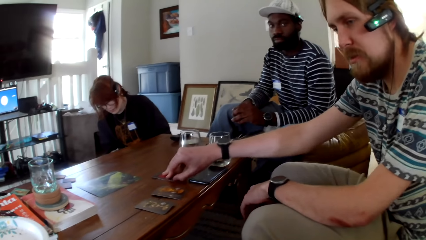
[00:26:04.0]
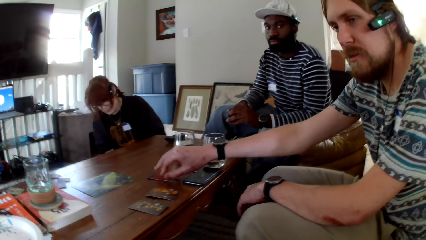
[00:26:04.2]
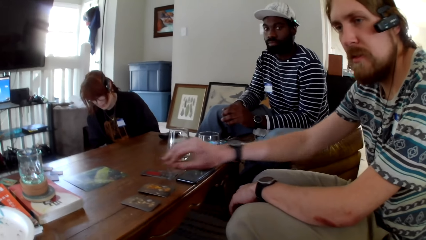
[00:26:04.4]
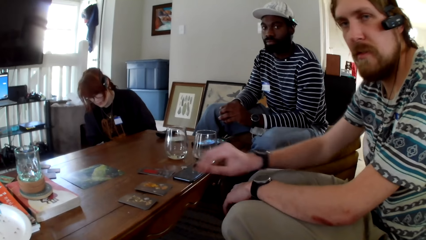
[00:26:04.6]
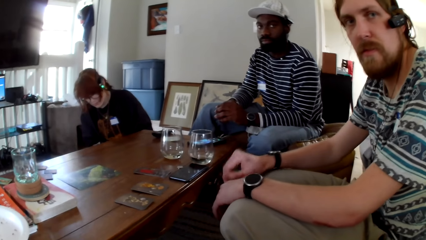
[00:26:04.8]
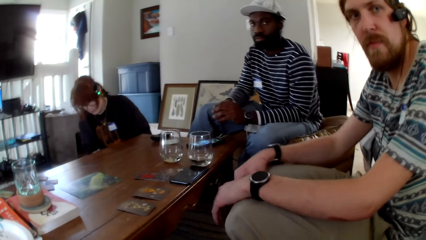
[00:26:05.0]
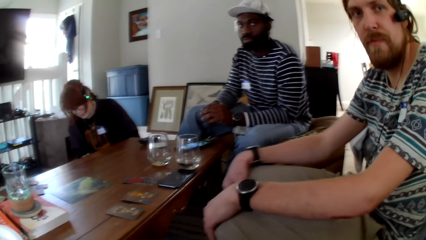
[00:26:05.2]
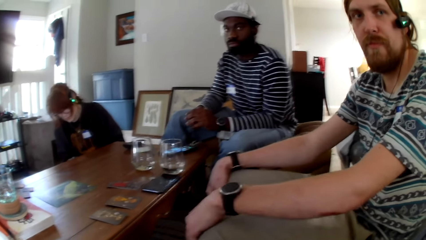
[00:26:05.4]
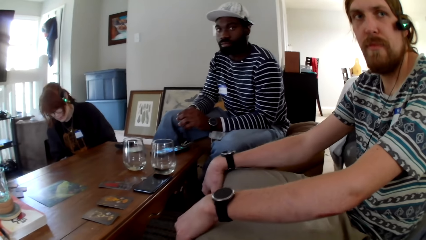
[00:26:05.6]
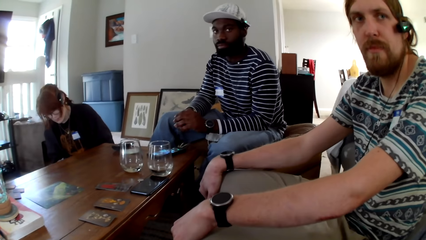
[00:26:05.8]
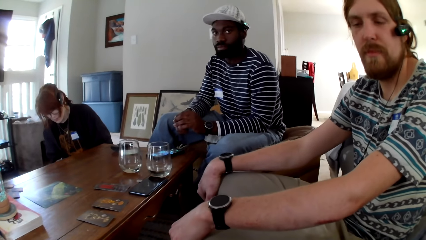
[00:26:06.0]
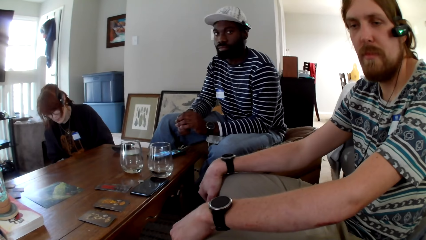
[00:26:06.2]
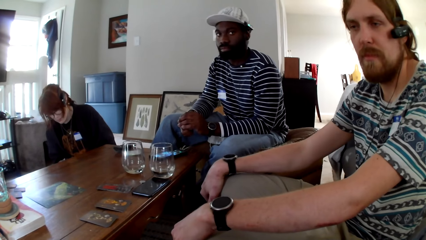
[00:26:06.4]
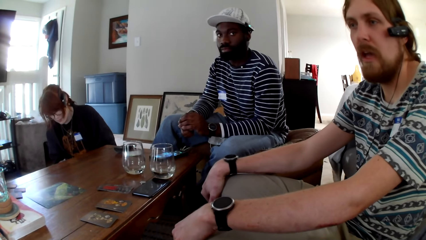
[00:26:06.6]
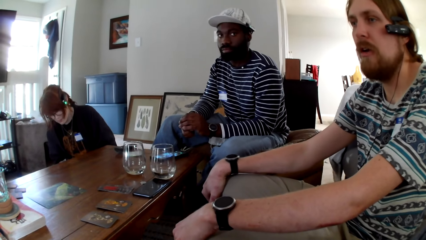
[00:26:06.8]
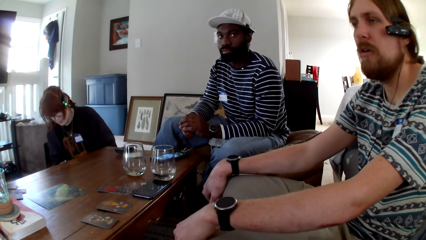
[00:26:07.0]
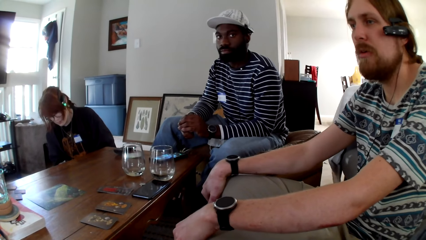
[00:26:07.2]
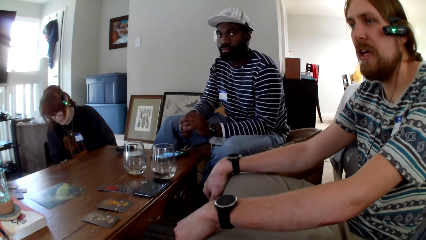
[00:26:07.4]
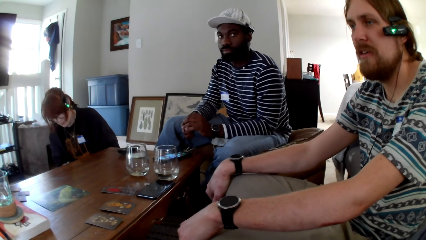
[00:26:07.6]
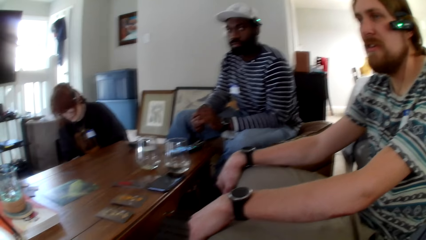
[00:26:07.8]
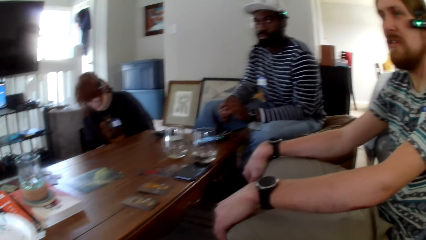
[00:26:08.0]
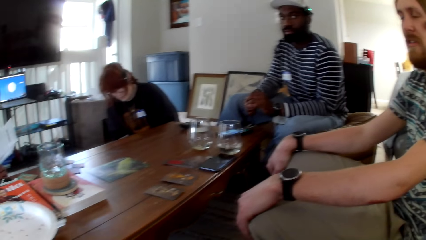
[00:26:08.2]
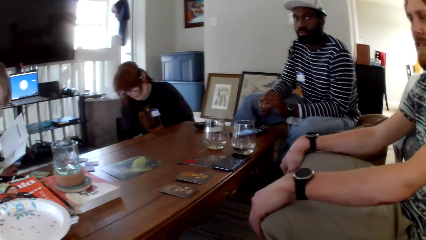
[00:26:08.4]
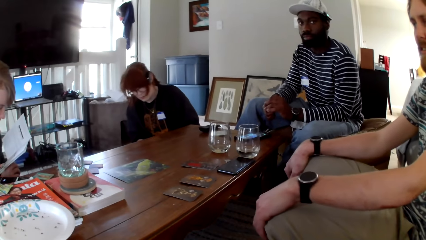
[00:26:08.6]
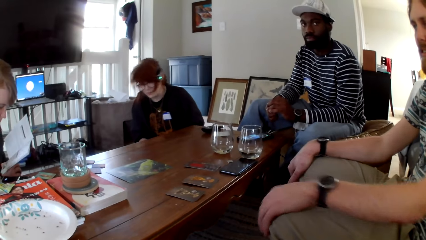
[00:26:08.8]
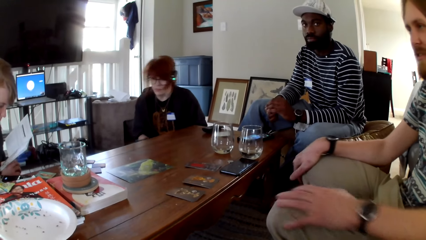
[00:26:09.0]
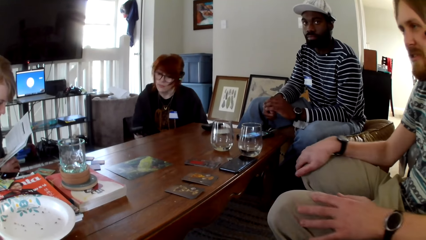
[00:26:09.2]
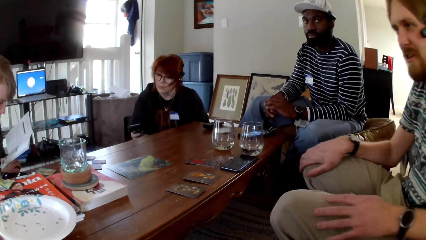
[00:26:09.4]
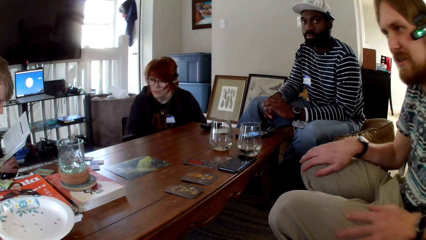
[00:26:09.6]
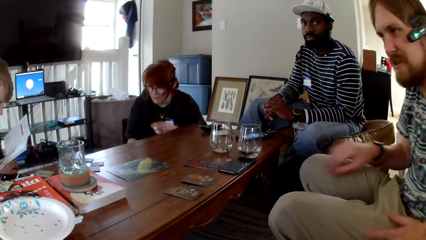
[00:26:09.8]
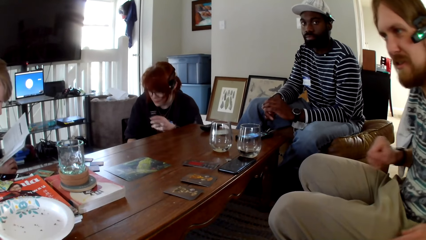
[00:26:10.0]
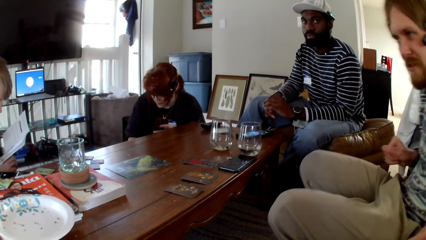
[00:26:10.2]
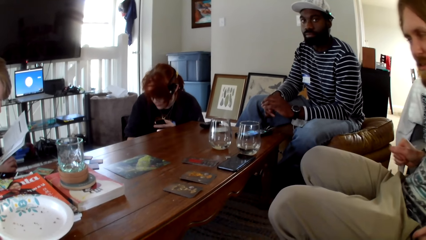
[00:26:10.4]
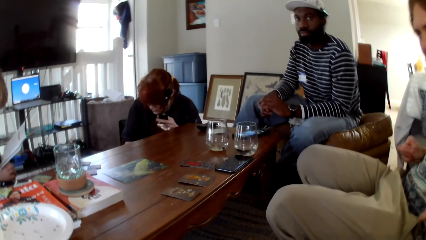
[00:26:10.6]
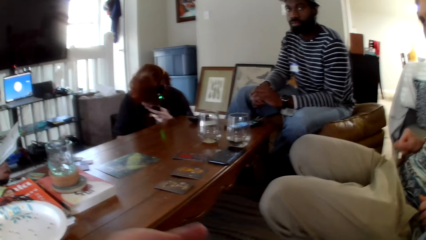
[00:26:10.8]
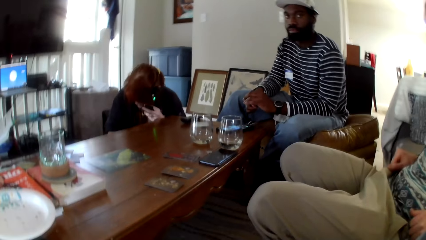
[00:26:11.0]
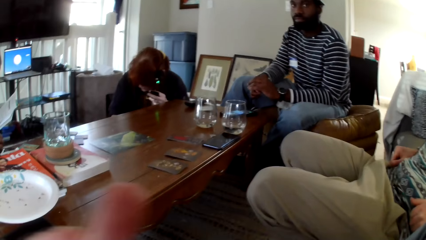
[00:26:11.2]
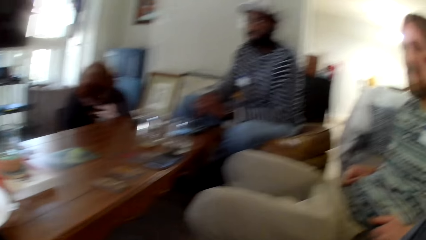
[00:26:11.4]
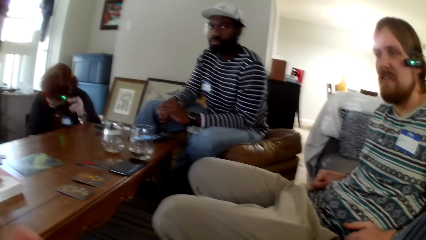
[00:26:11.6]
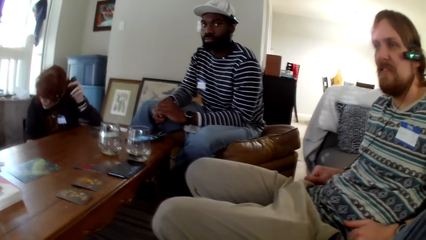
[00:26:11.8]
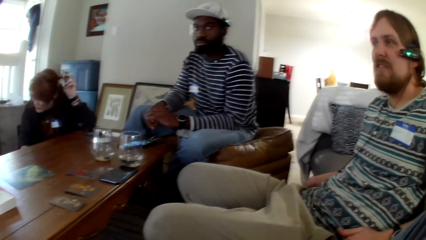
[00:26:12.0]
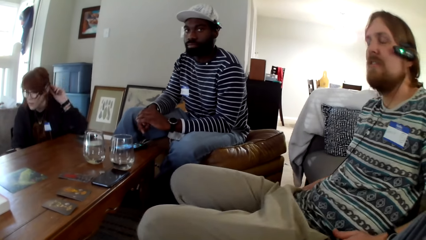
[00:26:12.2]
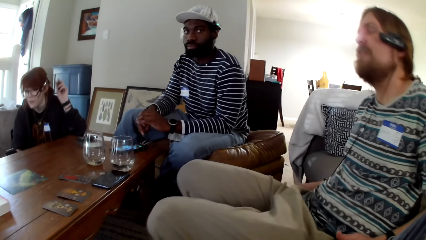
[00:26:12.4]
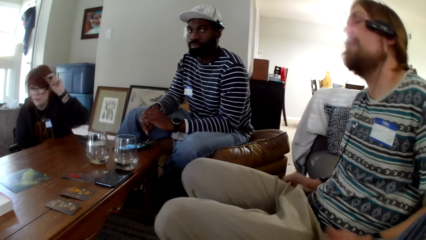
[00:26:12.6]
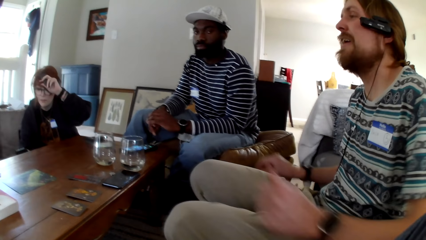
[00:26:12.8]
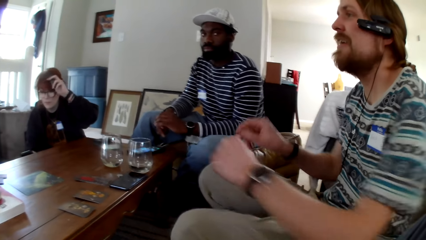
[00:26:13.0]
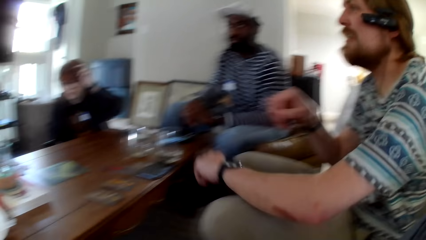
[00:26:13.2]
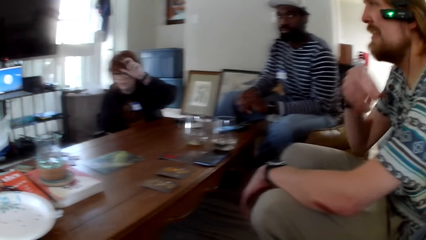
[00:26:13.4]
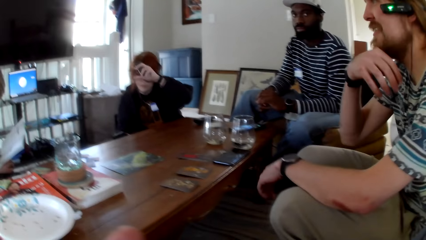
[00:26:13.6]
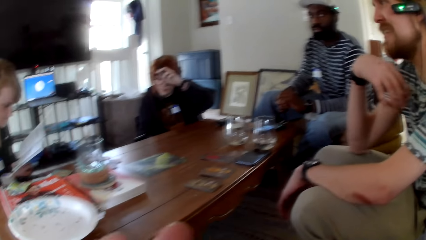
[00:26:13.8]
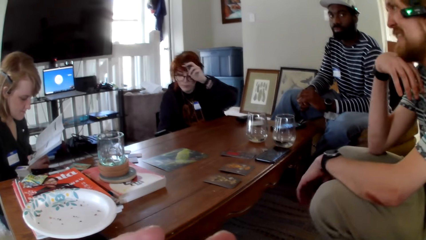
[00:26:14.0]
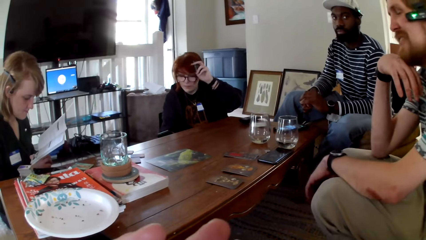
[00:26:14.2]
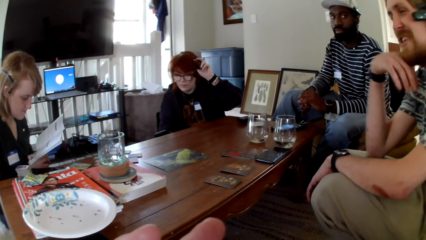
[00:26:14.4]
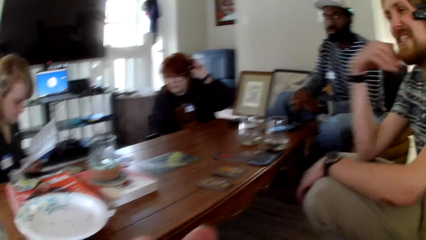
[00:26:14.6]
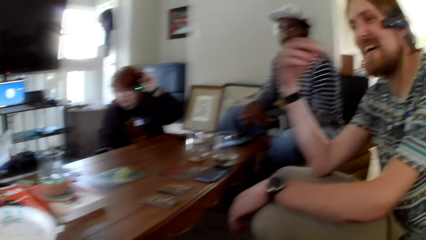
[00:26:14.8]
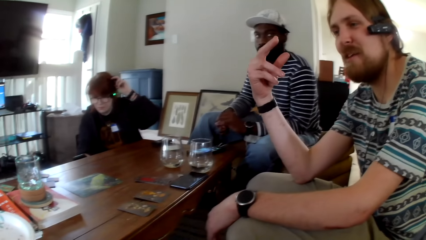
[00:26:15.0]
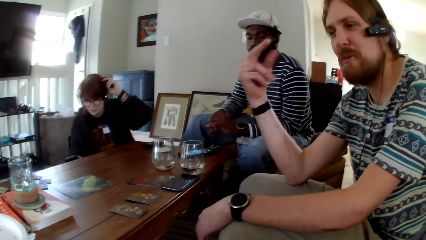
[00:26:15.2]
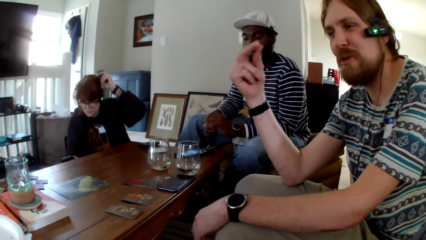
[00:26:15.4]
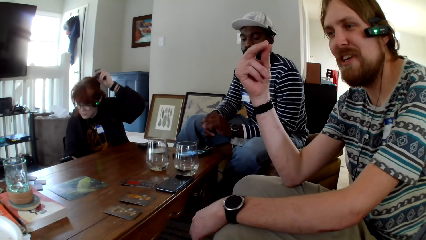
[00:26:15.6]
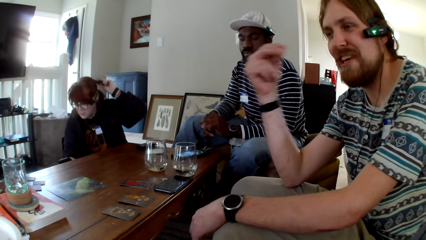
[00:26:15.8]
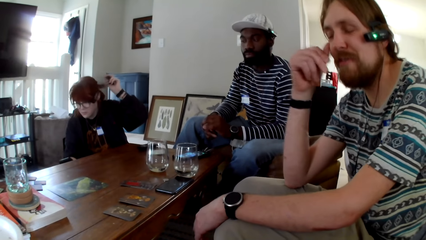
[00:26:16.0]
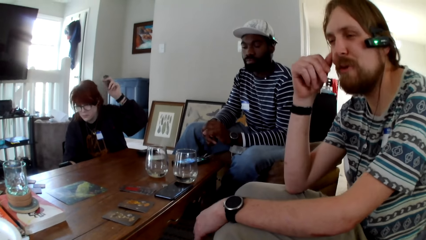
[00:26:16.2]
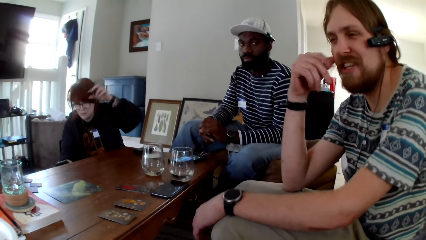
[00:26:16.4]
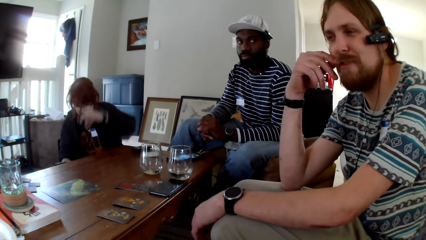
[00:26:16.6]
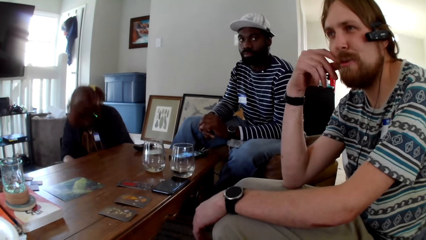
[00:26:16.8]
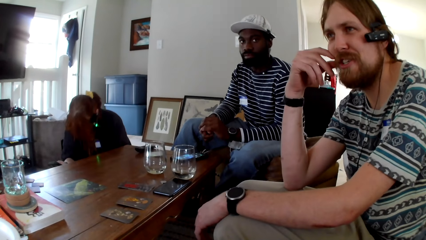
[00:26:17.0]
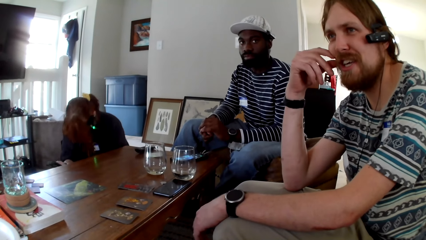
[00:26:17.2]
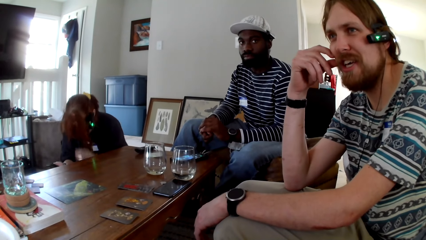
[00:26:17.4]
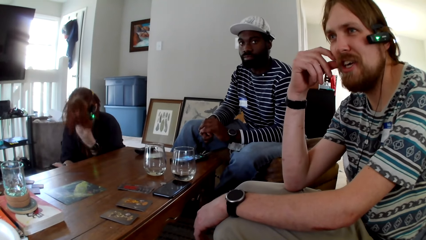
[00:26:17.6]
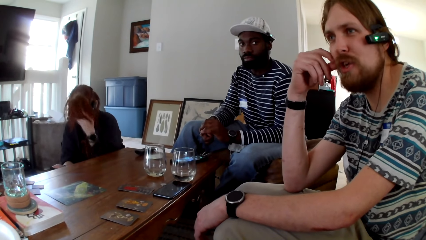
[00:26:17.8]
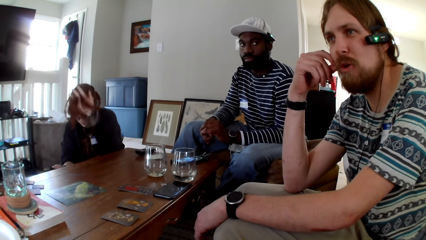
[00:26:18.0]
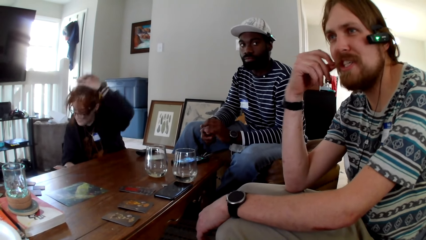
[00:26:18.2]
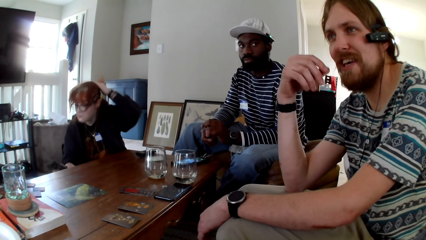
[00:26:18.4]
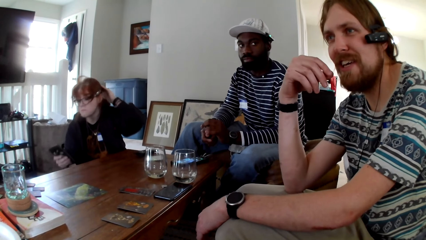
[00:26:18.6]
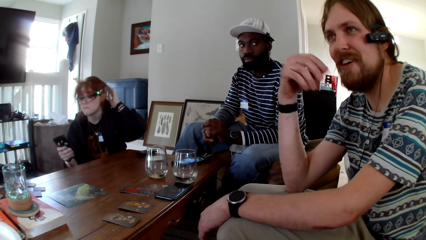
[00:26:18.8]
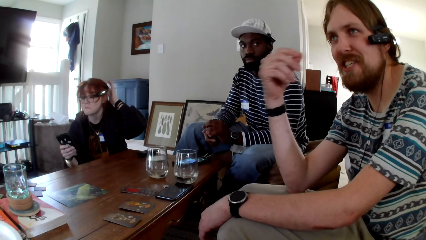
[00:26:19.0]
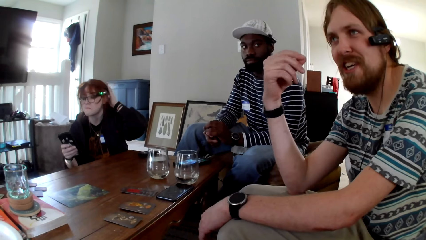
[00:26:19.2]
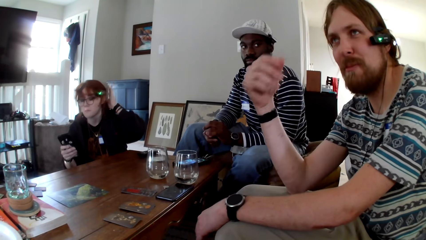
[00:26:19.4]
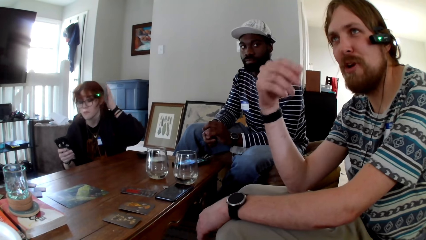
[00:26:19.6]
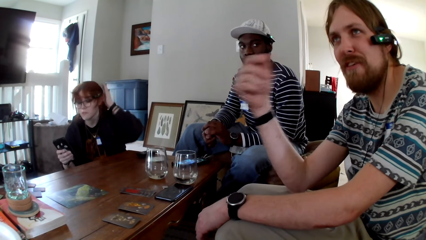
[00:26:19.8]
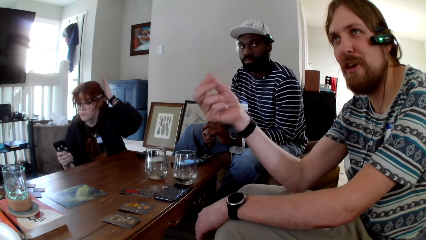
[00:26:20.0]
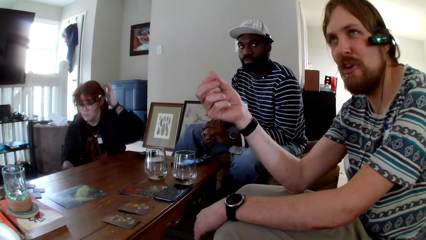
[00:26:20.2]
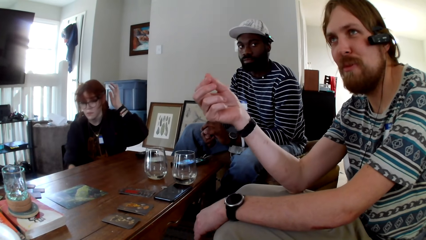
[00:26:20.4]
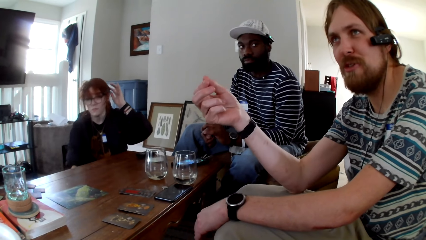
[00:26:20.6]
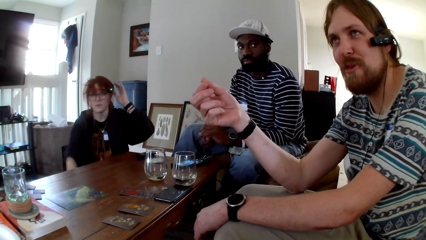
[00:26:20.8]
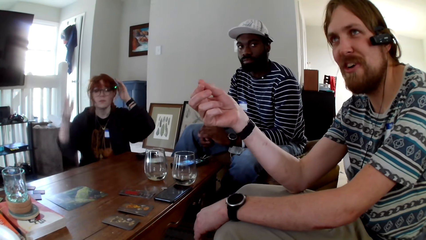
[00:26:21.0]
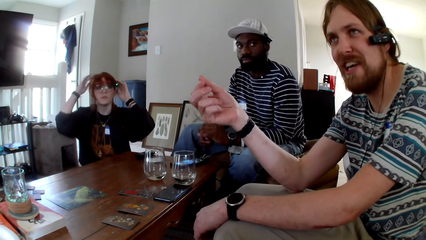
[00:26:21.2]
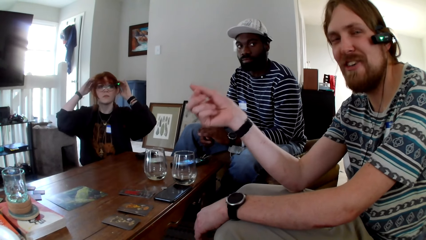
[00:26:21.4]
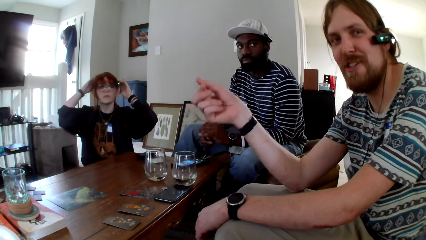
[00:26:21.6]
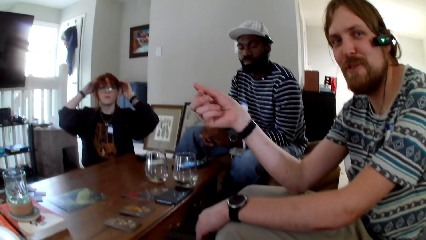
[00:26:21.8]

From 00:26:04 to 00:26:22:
A man pulls his hand off the card. He holds his knees with both hands. He pulls his hand off his knees. A woman reads the pamphlets. Another woman puts the phone on her ear. The other woman pulls her hair. The man gestures his hand. He raises his hand up. The man talks to the camera wearer. He touches his face. The other woman pulls her hair. The man raises his hand up.
